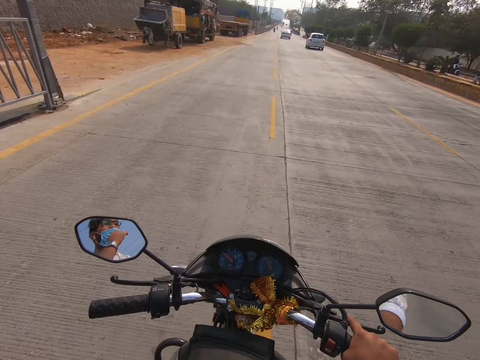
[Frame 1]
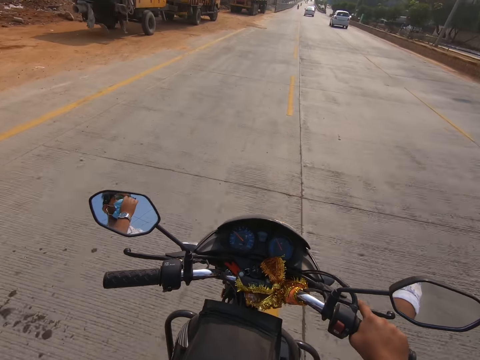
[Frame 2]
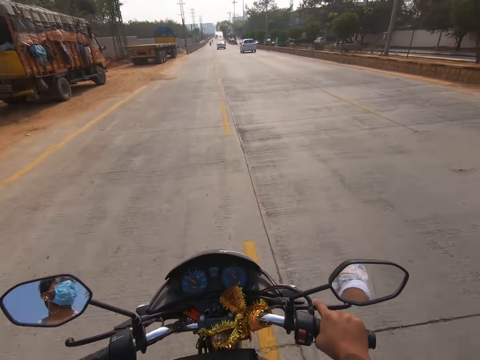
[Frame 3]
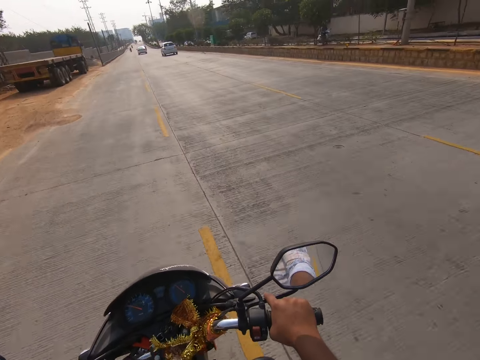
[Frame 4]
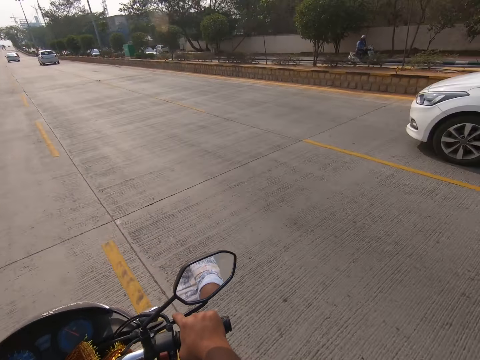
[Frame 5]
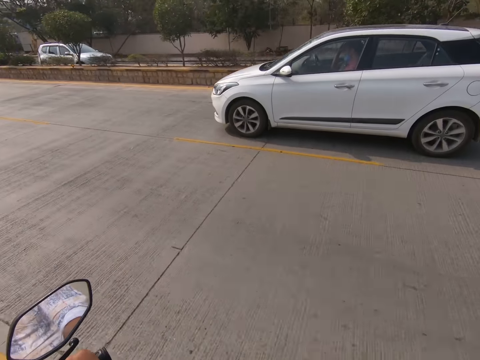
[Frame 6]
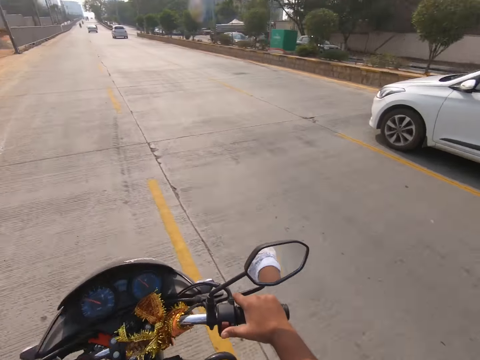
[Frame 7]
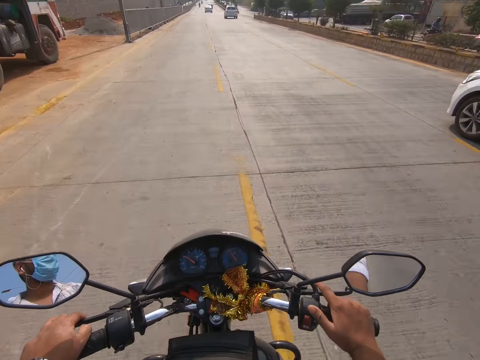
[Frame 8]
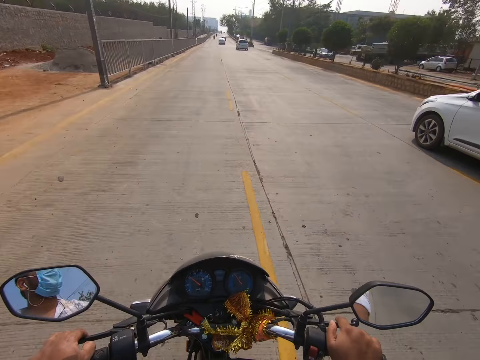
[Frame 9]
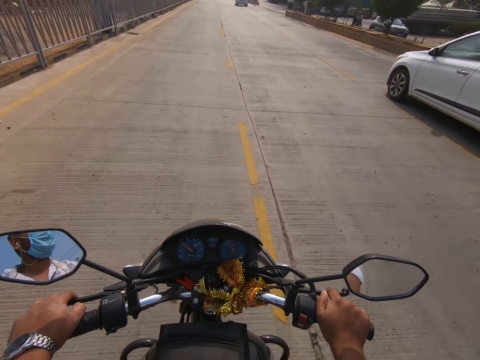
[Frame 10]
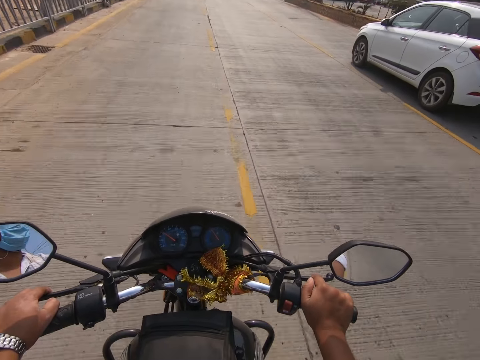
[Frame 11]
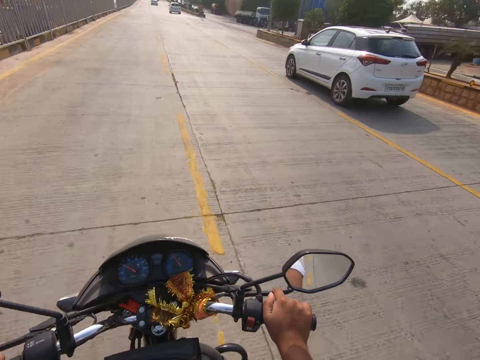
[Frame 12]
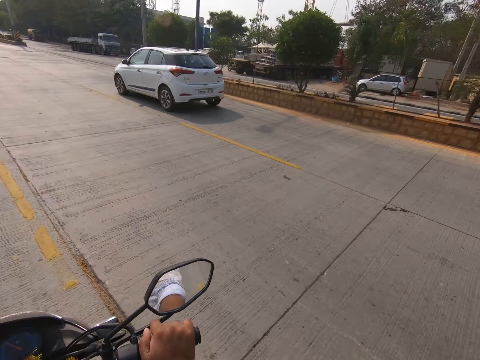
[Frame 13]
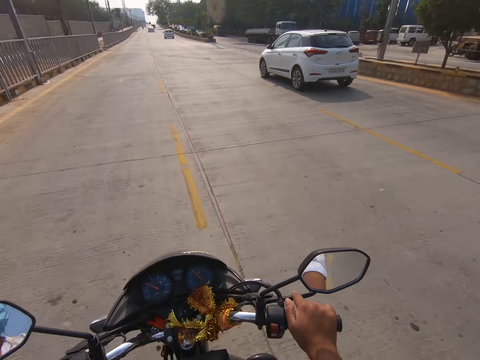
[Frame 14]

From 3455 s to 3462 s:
A white car moves past the camera wearer.

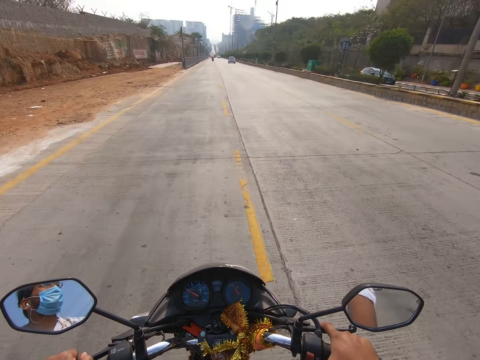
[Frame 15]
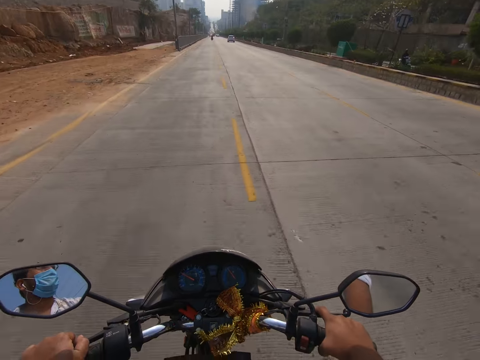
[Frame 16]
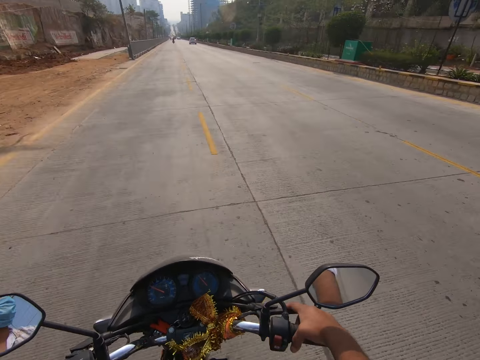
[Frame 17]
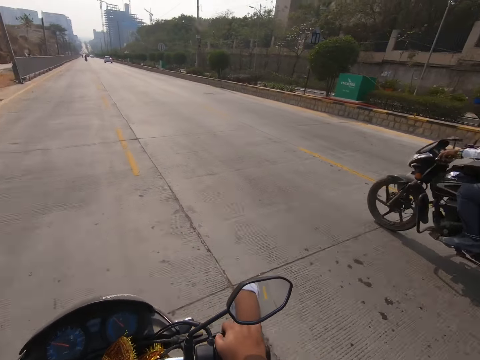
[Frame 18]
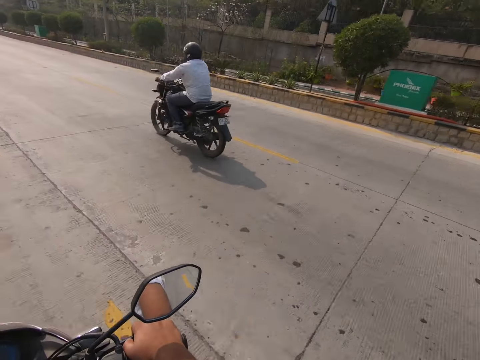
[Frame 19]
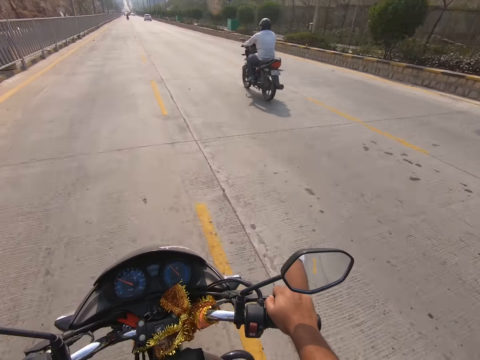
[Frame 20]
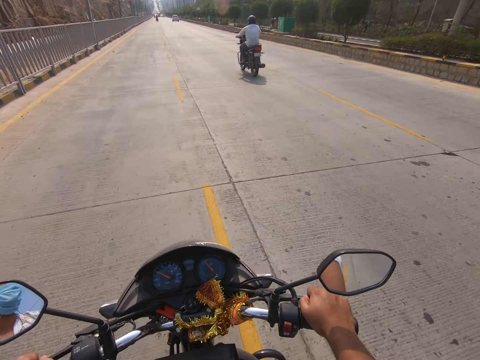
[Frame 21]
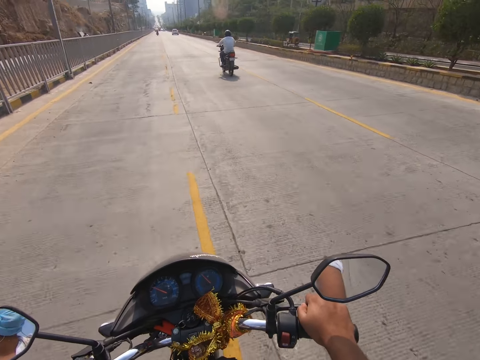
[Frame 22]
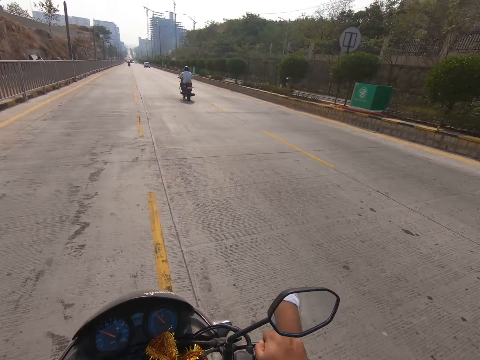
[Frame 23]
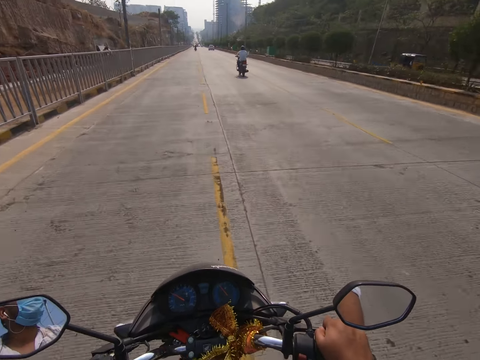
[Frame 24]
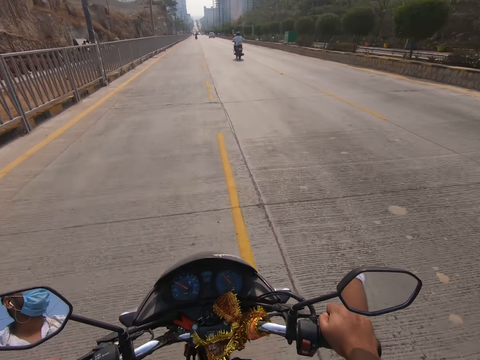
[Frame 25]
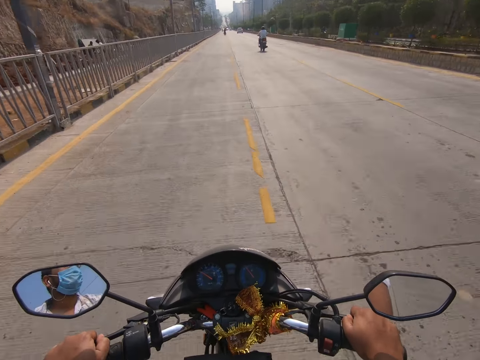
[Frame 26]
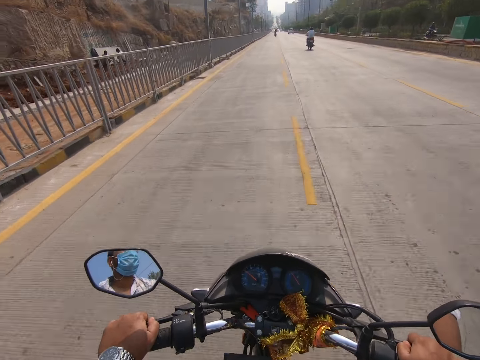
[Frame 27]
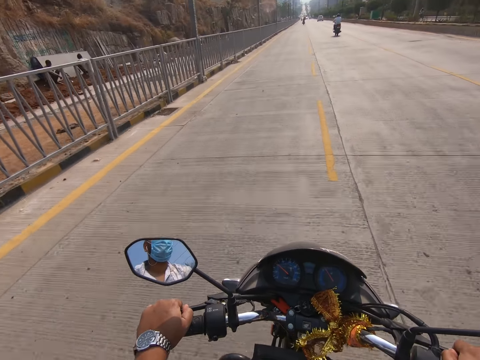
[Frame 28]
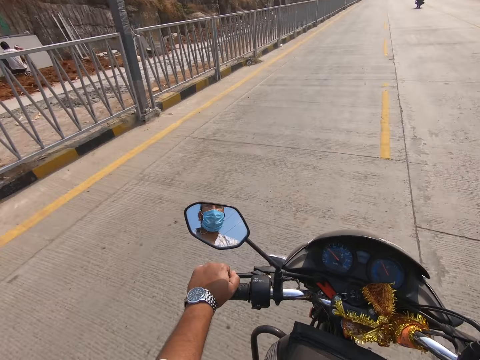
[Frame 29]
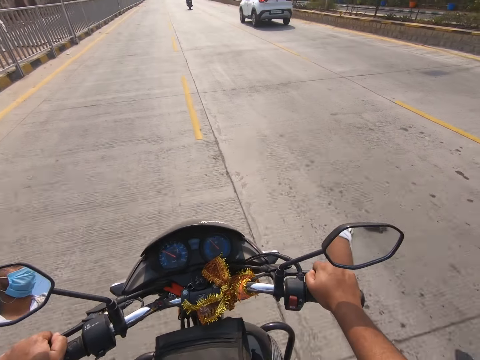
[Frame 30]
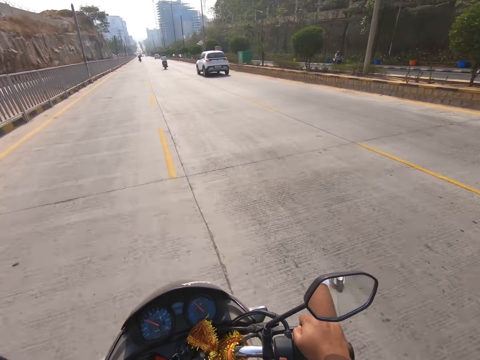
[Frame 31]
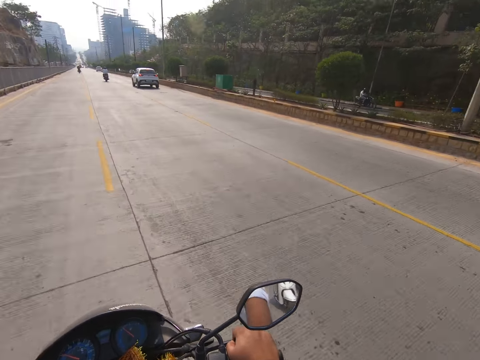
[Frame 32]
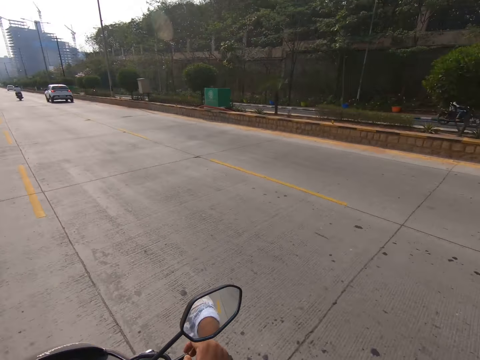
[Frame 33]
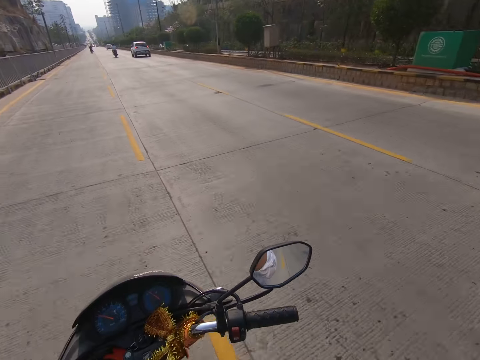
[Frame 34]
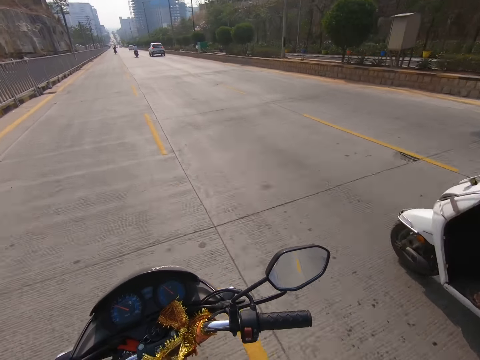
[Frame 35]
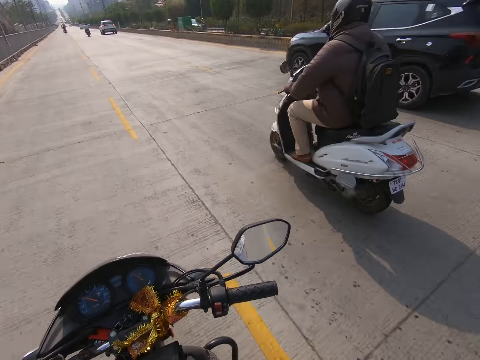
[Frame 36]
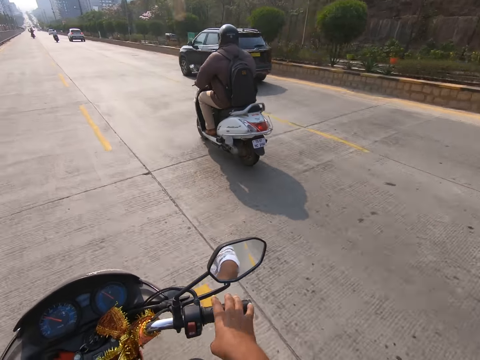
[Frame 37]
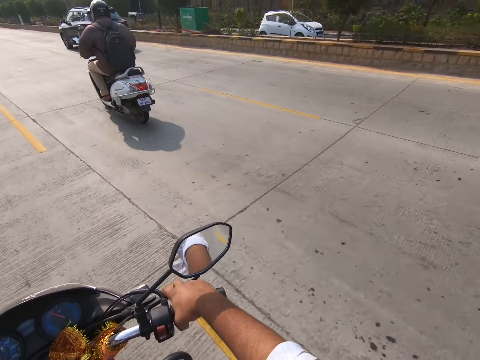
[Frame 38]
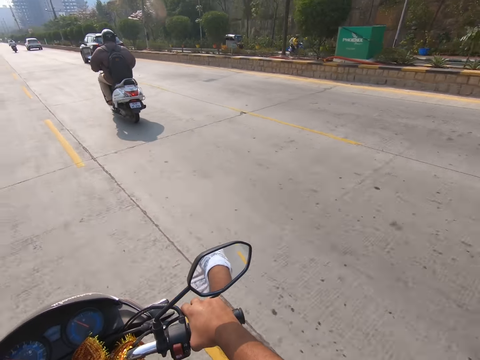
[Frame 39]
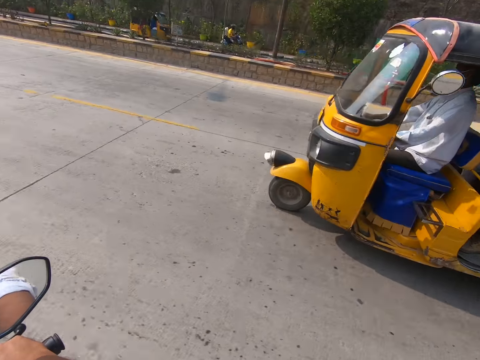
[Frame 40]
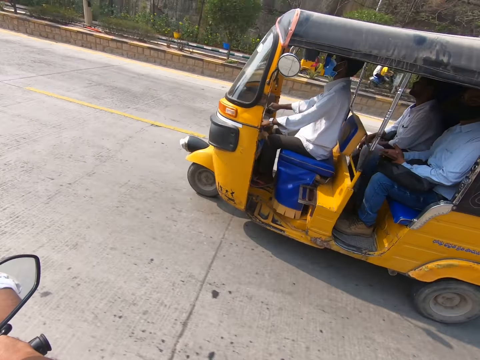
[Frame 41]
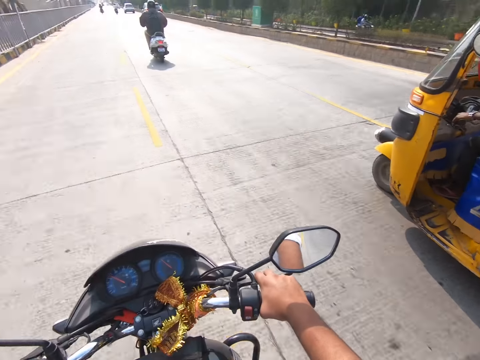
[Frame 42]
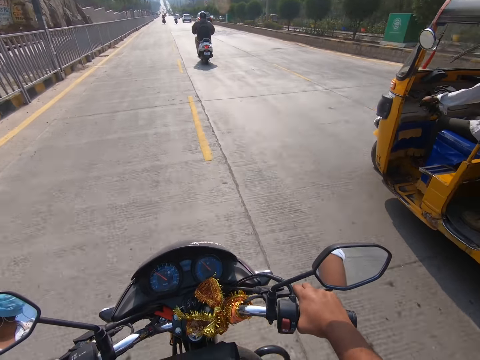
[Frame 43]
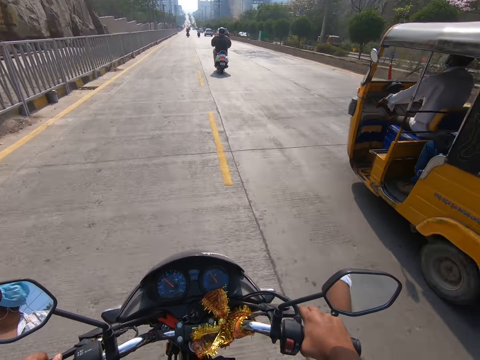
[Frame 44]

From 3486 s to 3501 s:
A black motorcycle rides past the camera wearer. A black SUV and the black motorcycle move past them. A tricycle moves past them.

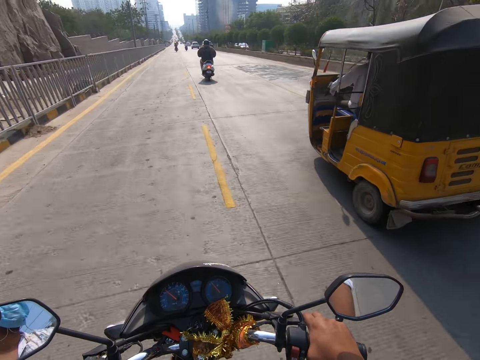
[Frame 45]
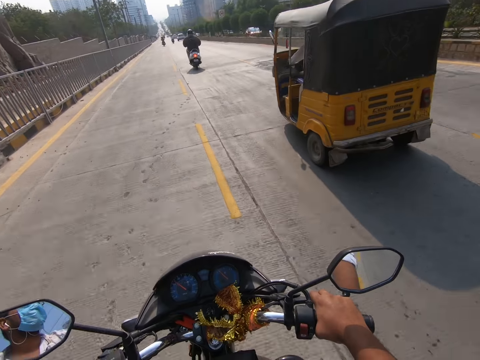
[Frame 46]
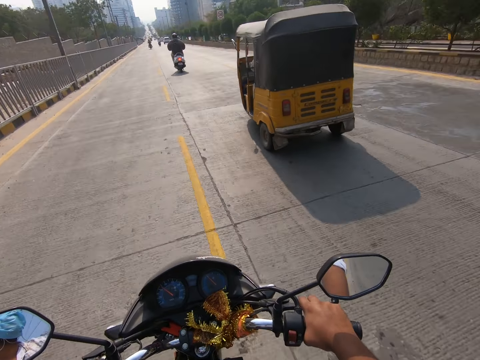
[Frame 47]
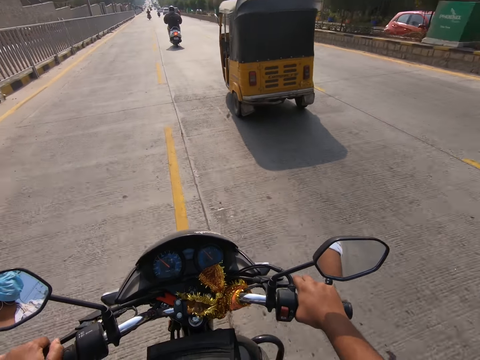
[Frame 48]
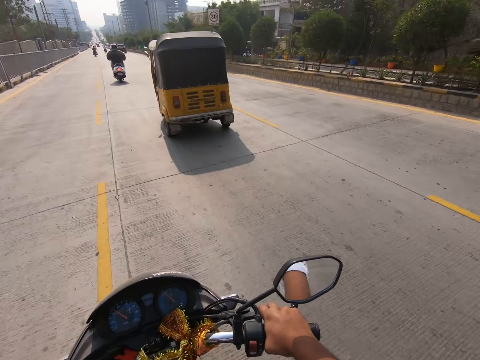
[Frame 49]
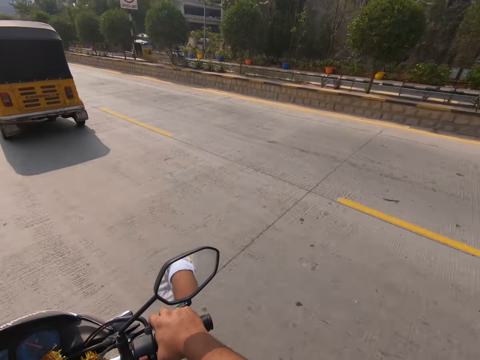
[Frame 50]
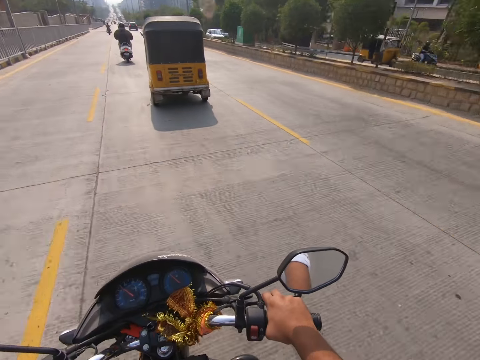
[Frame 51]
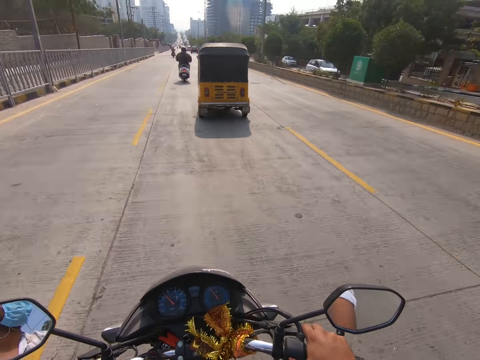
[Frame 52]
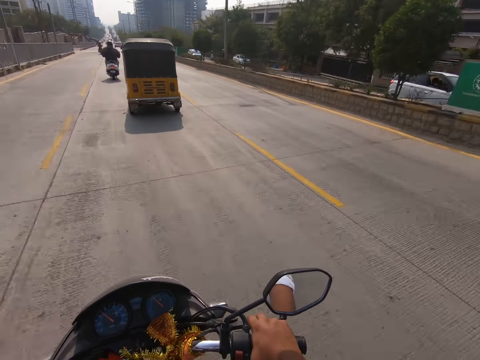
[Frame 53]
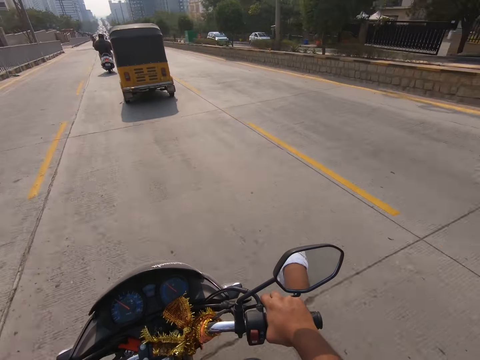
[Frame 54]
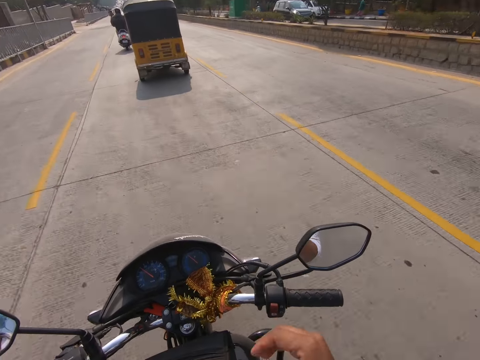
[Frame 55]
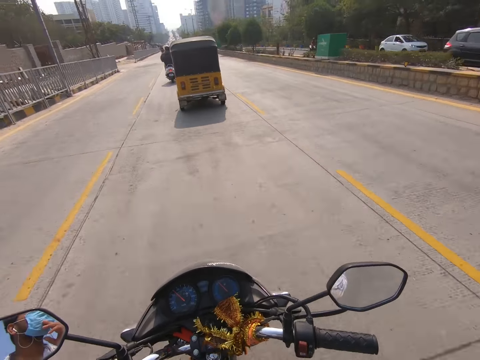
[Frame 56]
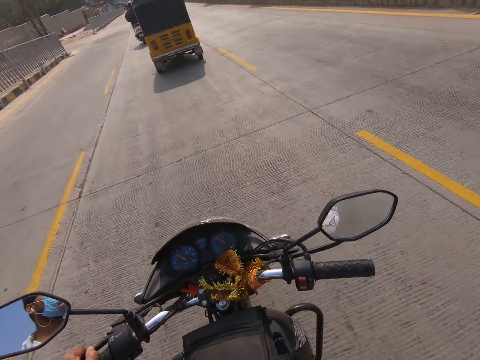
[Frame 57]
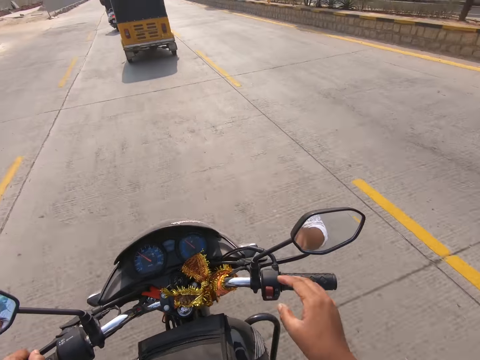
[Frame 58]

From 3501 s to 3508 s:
The camera wearer adjusts the mask.
